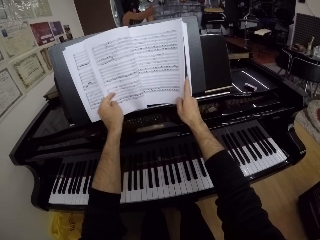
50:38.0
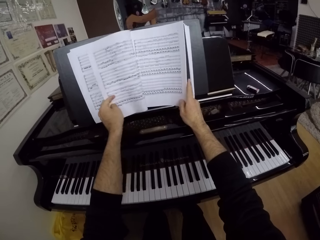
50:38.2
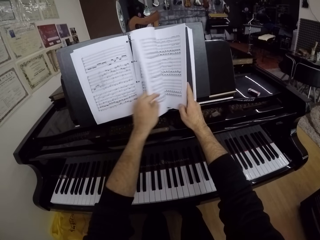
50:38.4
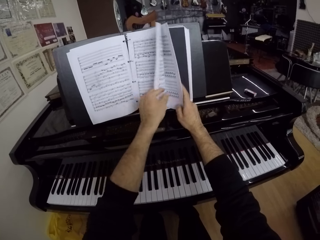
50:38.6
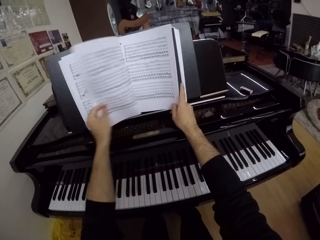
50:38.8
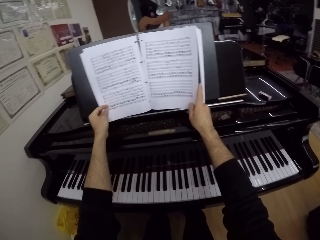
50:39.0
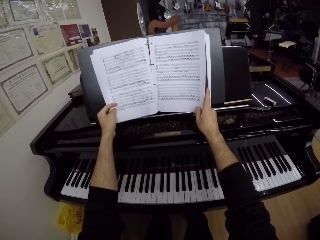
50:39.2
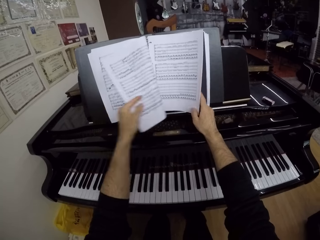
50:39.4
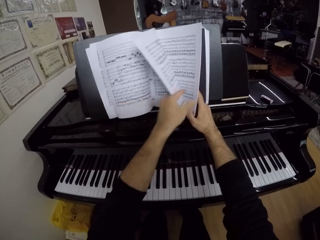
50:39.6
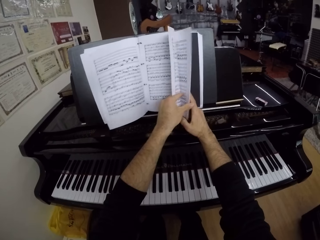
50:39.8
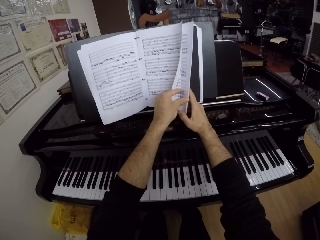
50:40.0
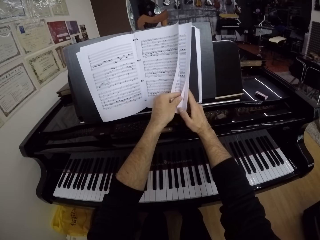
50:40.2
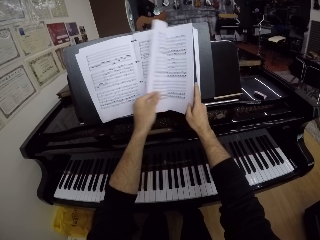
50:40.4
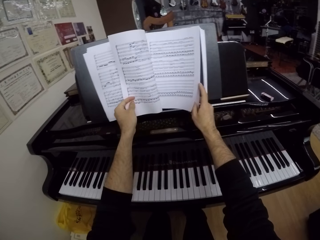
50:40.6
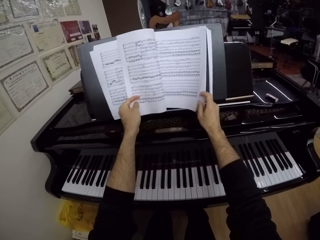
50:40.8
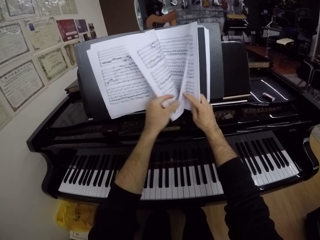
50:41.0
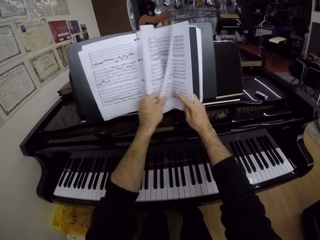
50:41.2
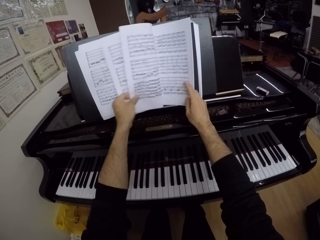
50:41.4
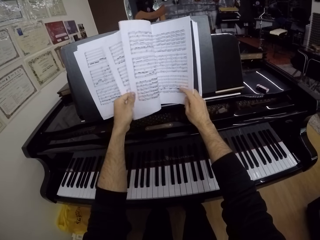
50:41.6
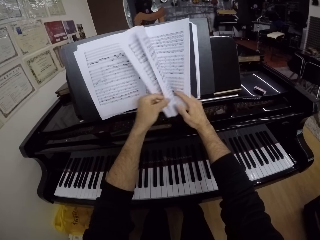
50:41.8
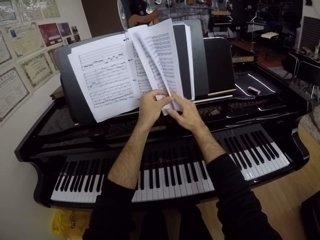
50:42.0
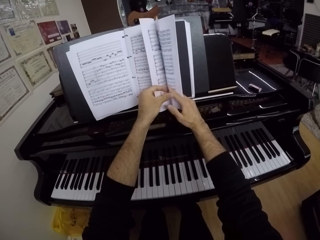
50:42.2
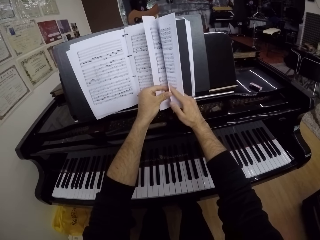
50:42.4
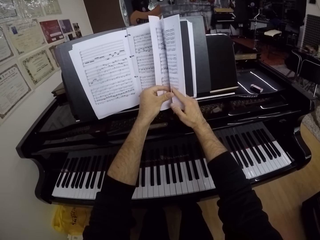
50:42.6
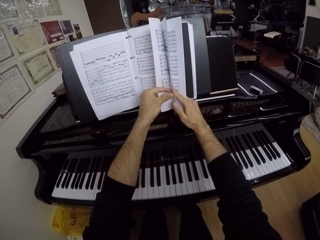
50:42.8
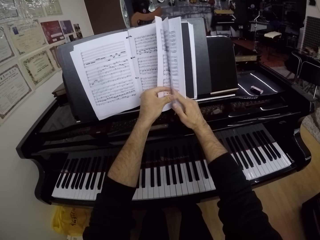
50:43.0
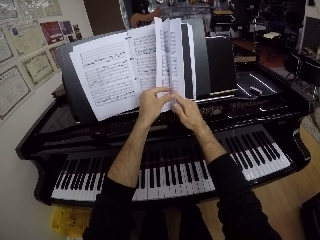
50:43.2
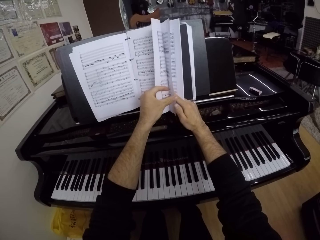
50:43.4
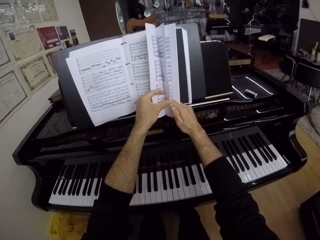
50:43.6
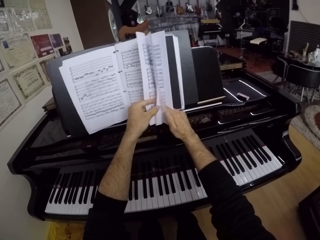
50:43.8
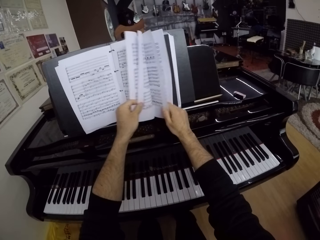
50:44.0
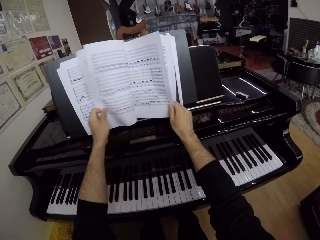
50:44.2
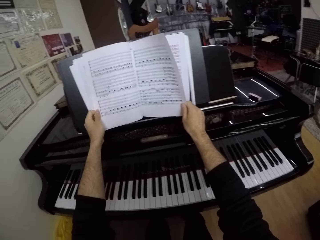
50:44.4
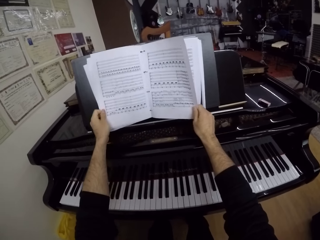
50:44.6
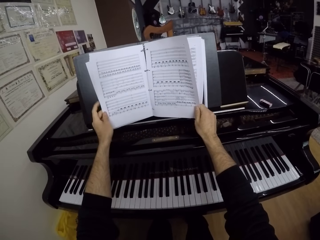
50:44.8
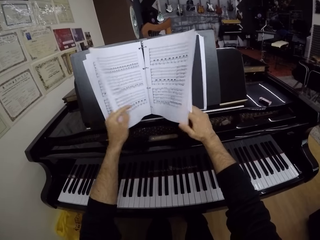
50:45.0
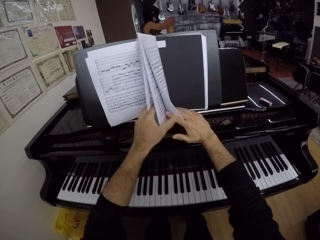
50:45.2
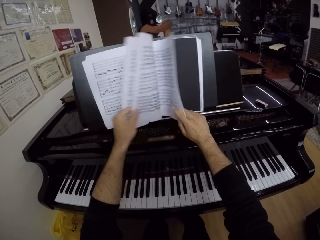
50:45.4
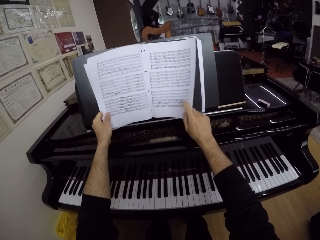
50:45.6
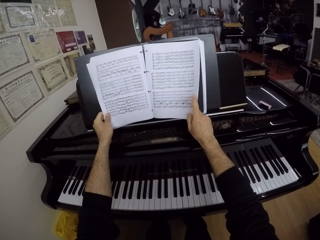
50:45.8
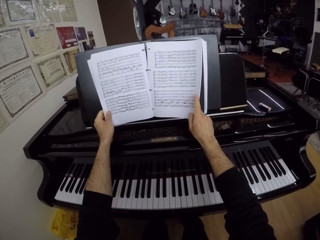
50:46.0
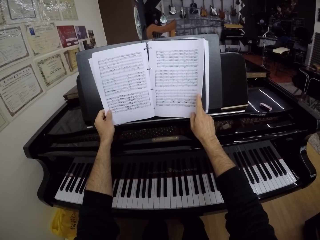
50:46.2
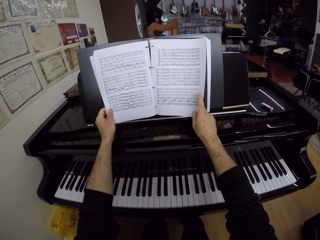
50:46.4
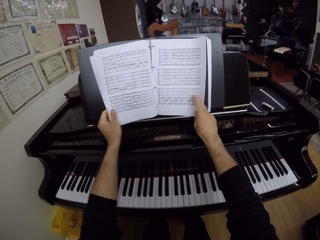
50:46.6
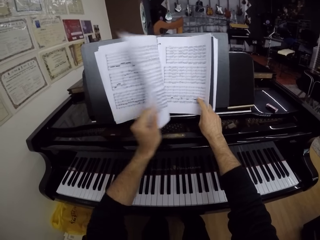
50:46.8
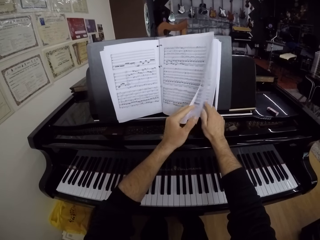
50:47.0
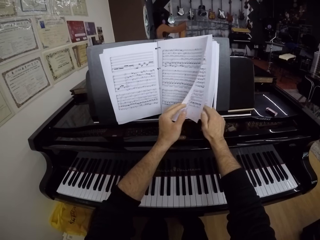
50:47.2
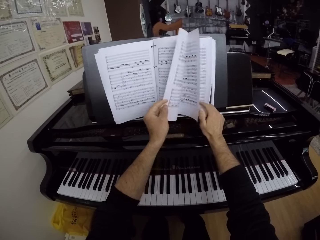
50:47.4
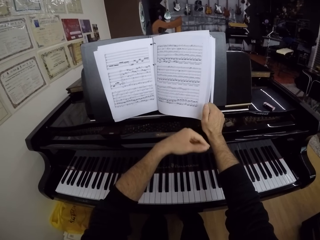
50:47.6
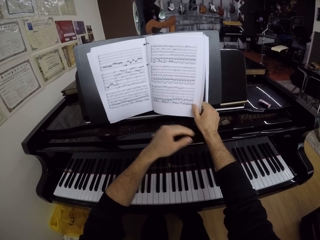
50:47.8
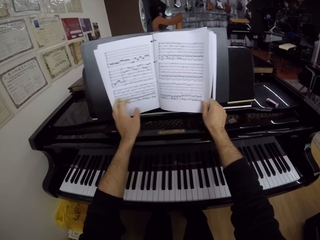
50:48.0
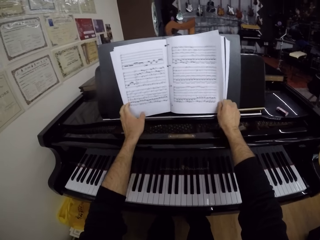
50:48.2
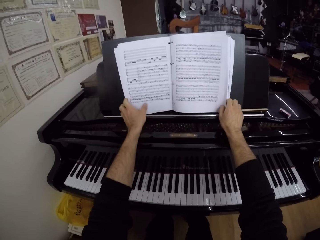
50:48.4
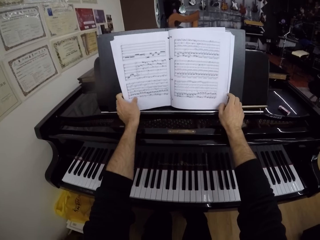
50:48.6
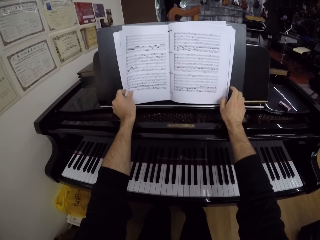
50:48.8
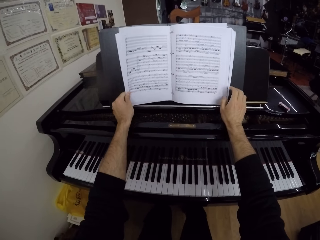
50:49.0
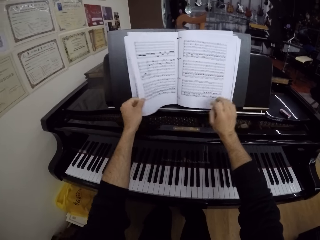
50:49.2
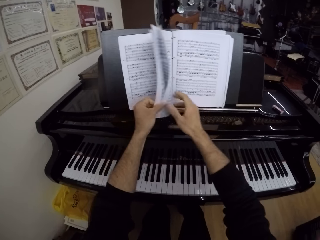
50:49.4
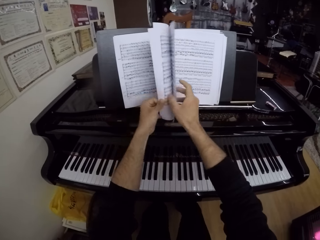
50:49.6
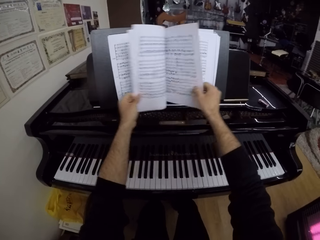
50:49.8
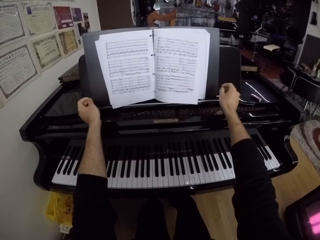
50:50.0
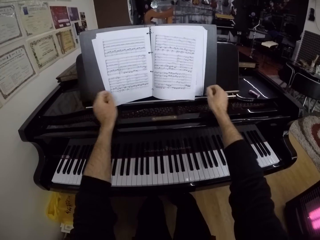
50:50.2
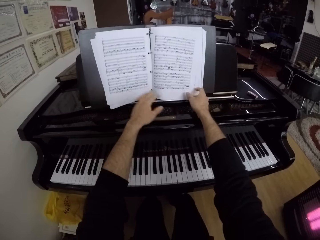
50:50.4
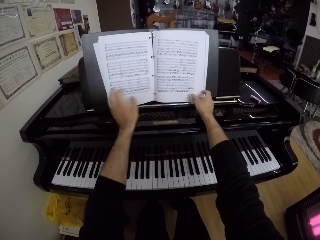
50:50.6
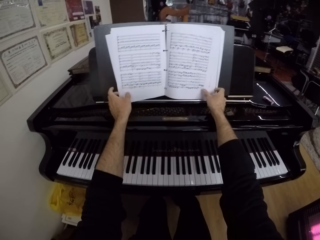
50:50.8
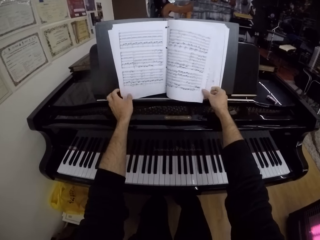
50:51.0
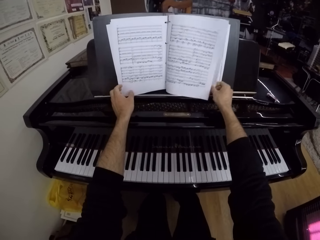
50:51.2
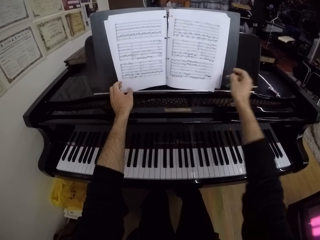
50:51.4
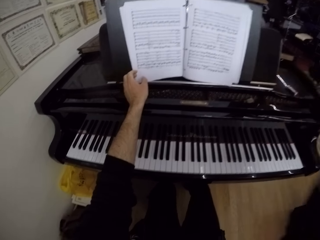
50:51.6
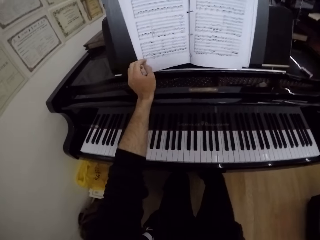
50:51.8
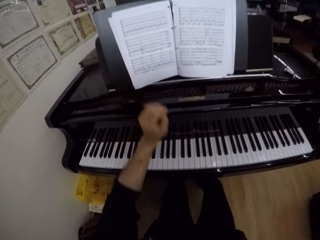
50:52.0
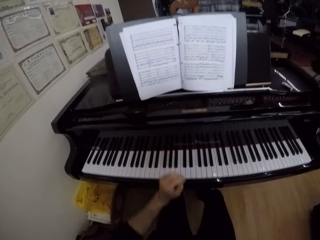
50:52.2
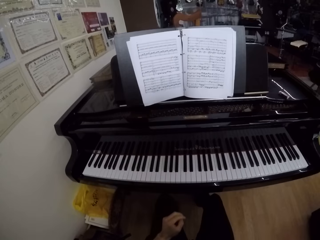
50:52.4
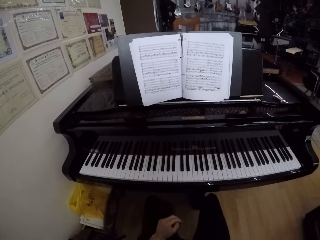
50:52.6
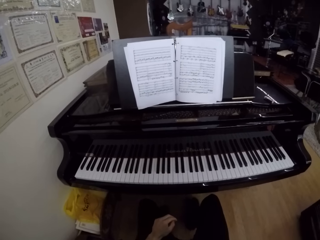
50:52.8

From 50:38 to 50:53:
The camera wearer touches the camera with his right hand.
